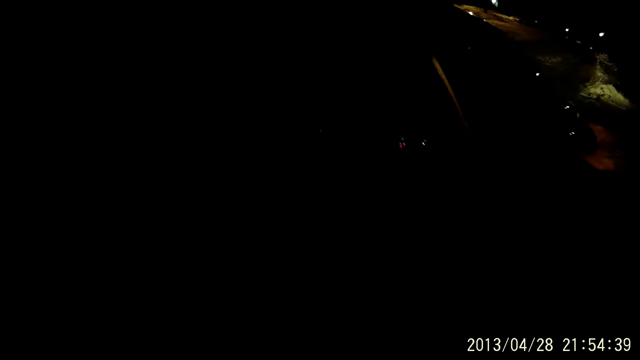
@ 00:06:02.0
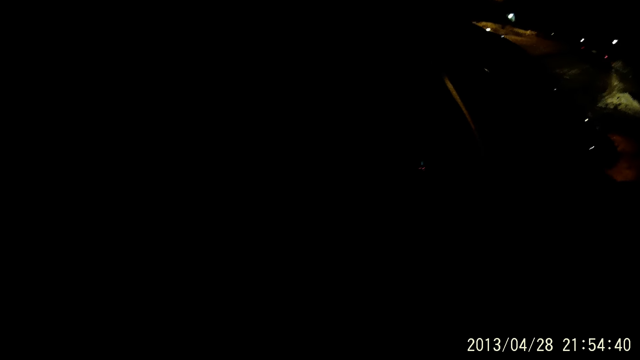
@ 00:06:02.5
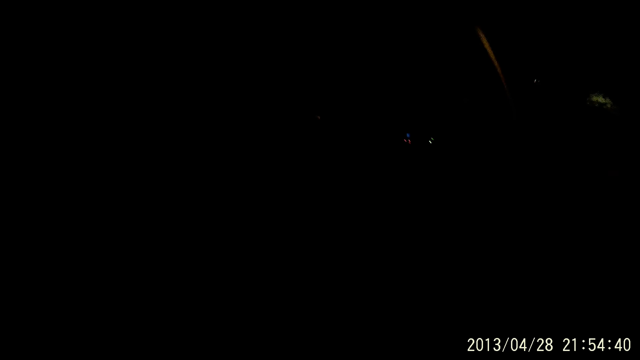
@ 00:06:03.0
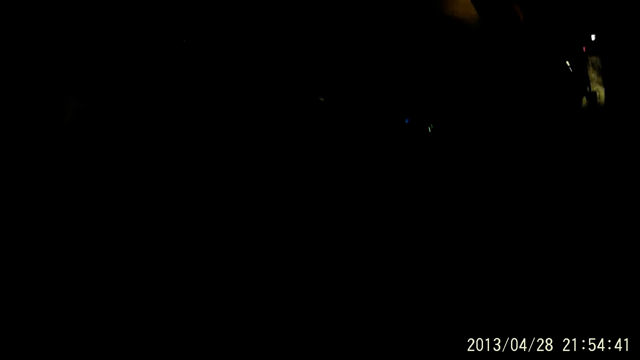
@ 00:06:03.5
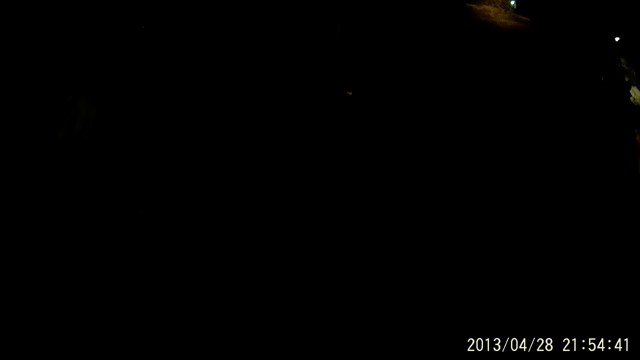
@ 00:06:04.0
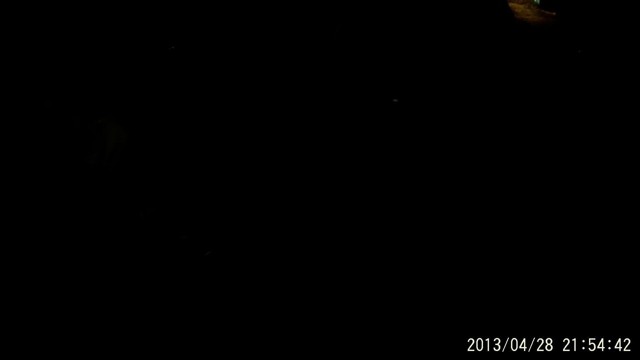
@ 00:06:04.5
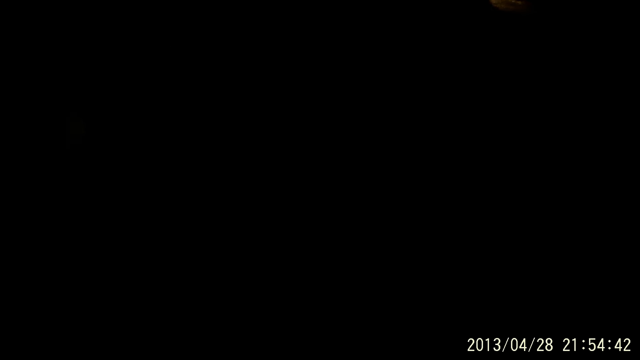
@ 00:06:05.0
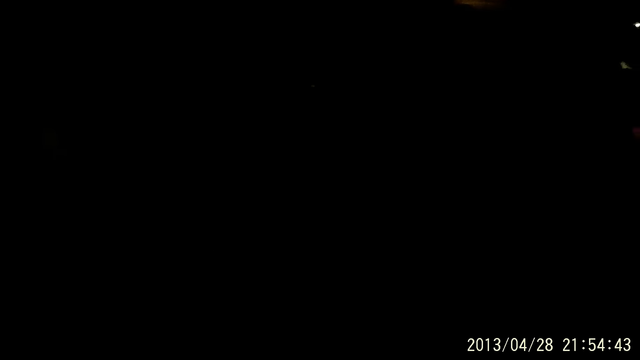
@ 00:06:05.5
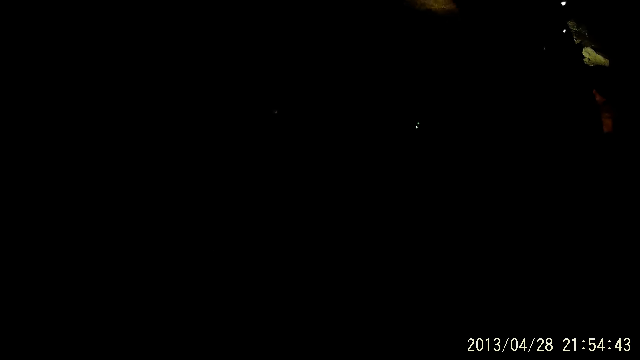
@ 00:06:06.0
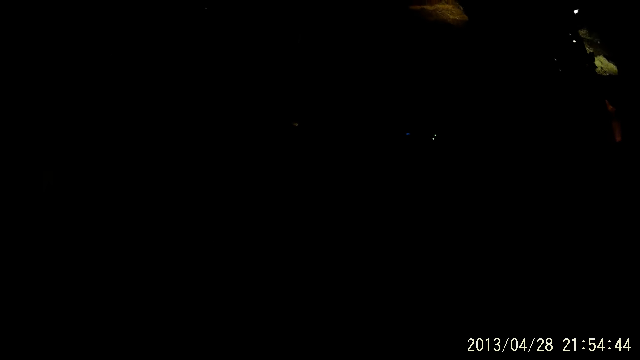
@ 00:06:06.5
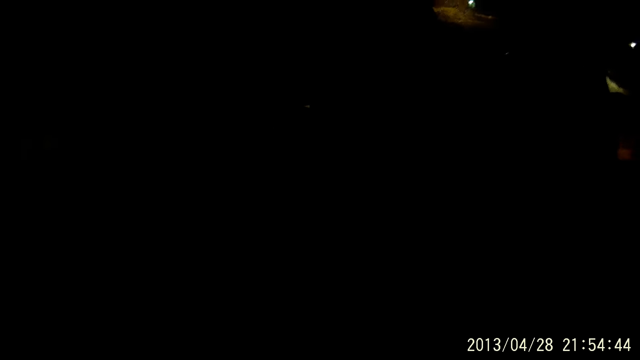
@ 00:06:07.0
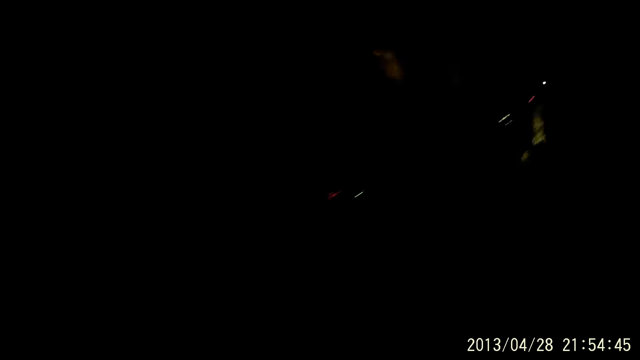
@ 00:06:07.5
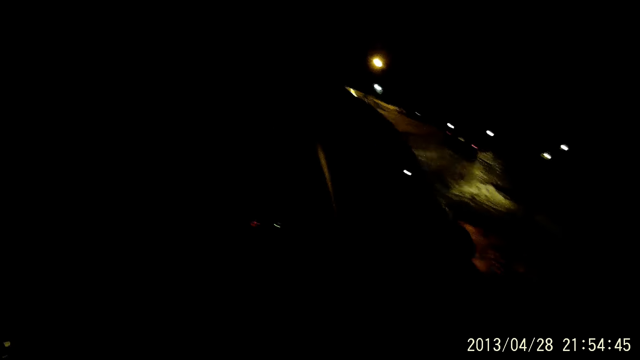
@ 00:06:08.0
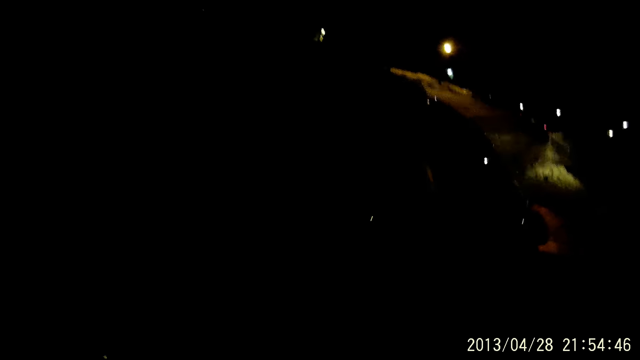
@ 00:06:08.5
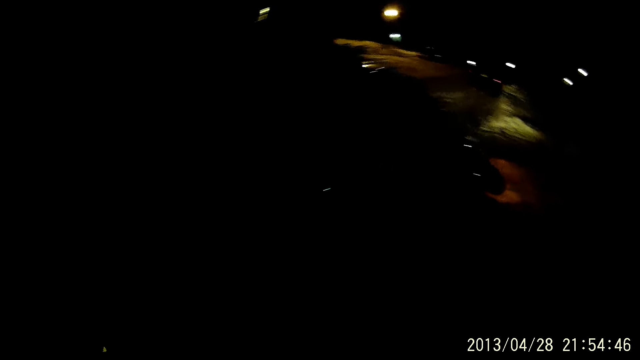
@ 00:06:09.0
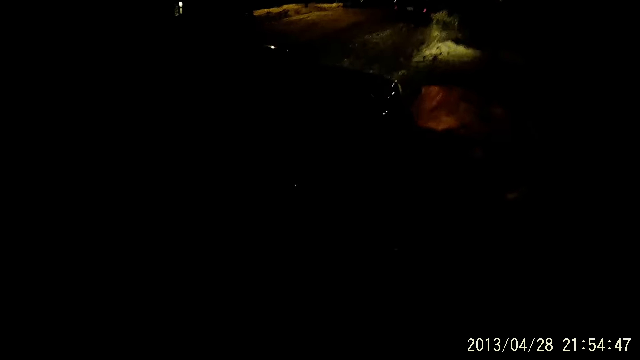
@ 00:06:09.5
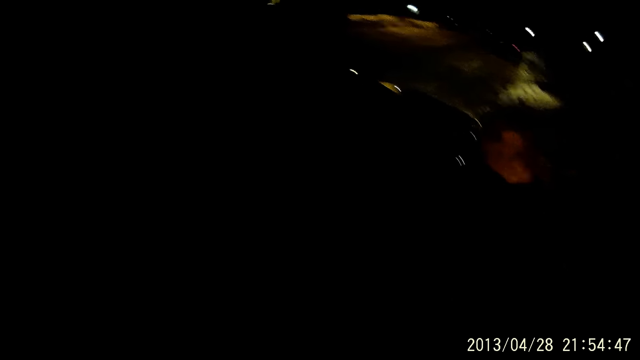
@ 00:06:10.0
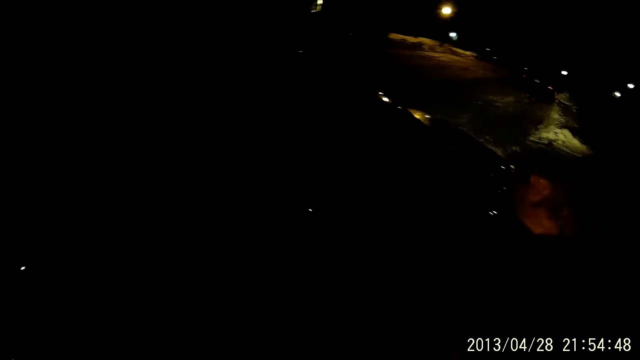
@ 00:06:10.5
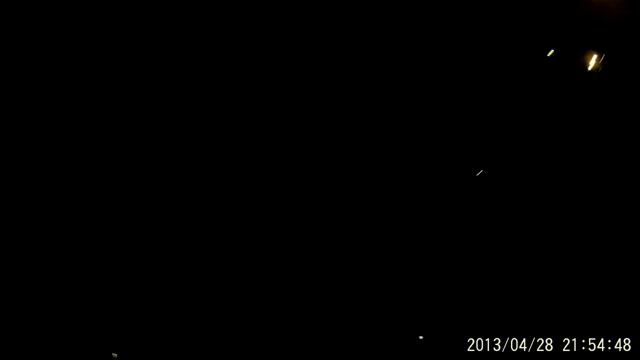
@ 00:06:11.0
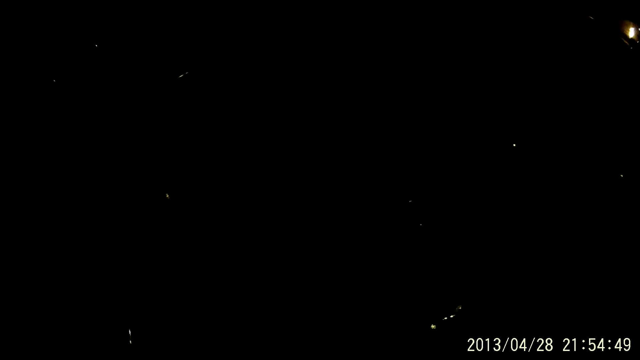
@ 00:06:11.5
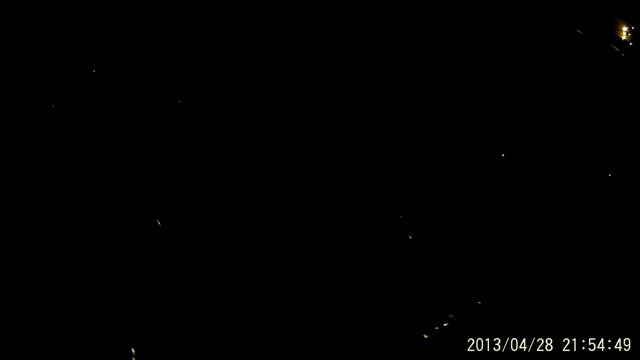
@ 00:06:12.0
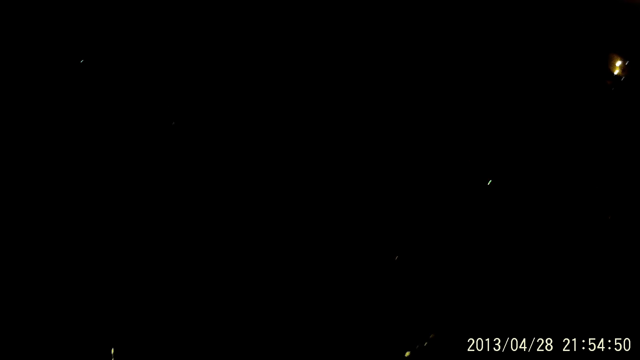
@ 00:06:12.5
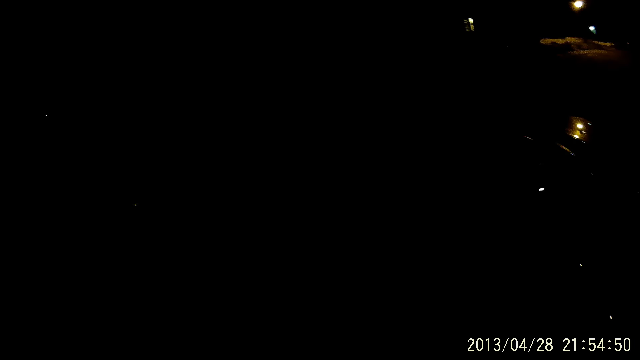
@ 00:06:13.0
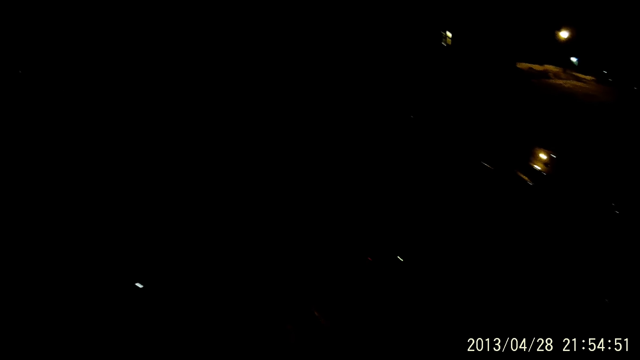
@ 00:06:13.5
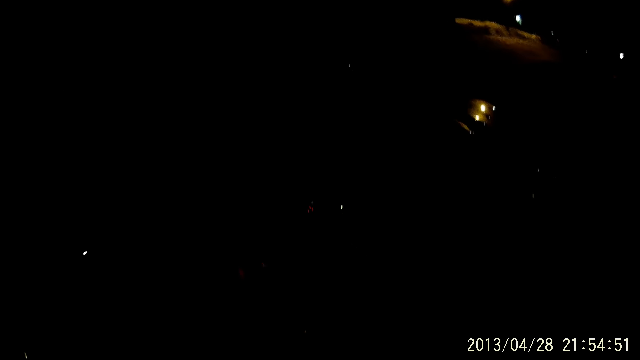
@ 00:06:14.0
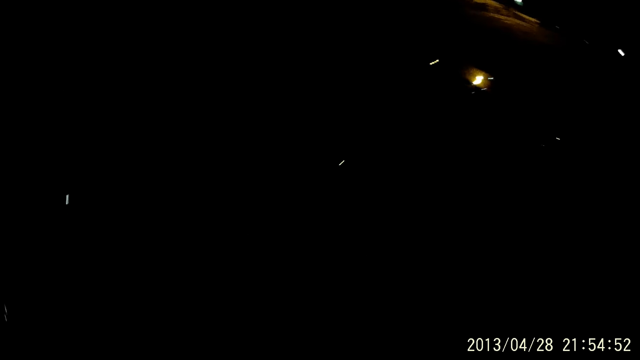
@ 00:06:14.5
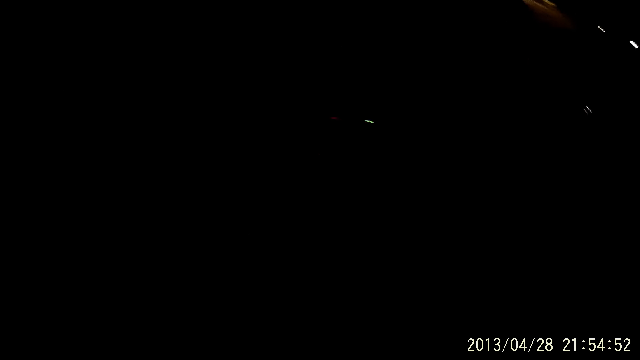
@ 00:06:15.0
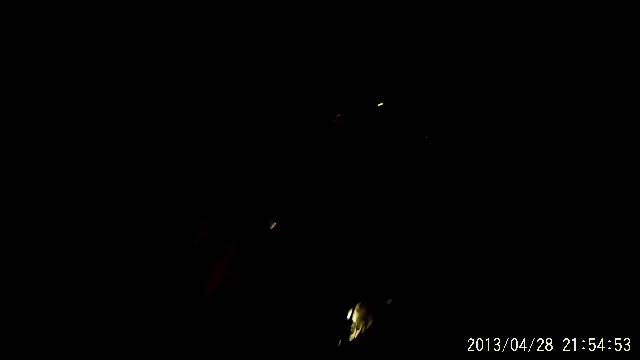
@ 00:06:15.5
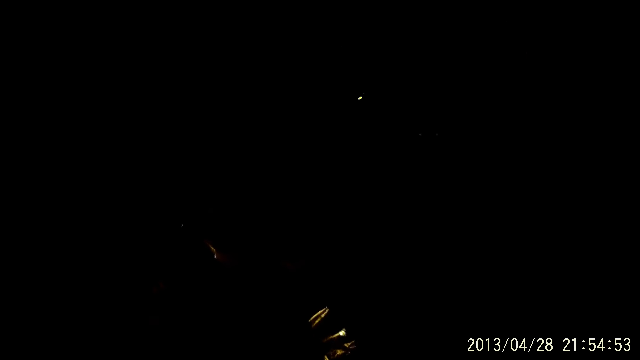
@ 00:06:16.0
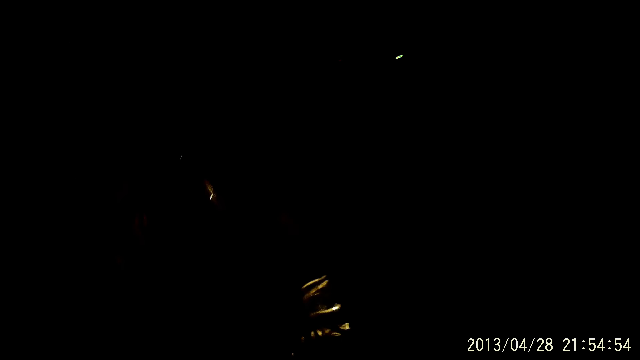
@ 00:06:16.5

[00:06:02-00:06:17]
The camera wearer opens the car door. They close the car door.

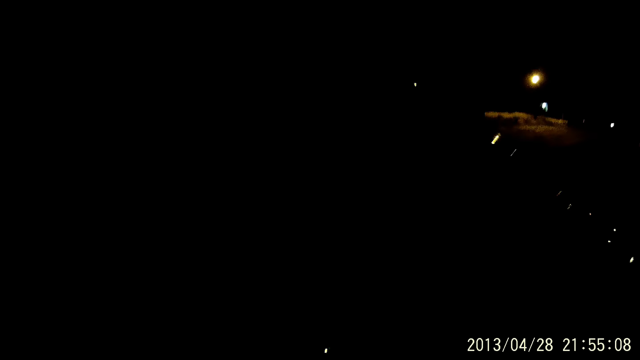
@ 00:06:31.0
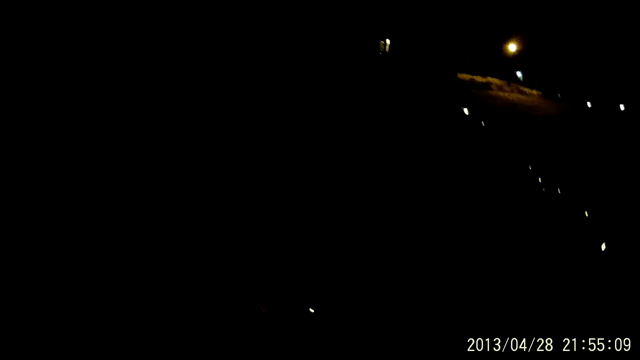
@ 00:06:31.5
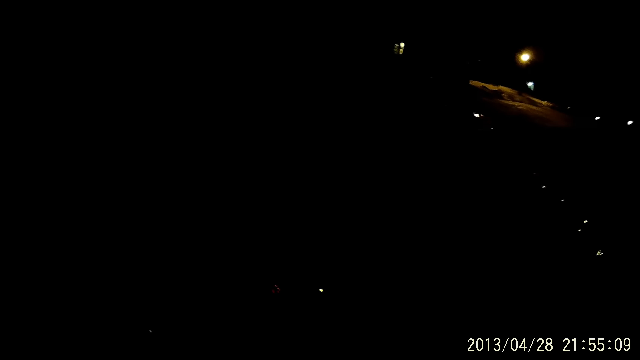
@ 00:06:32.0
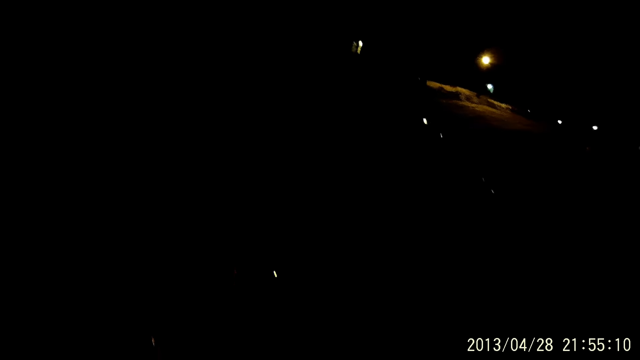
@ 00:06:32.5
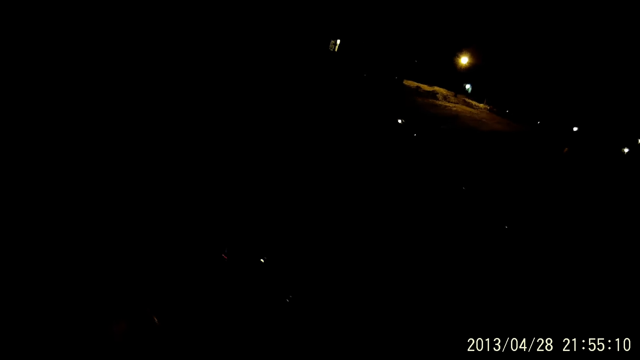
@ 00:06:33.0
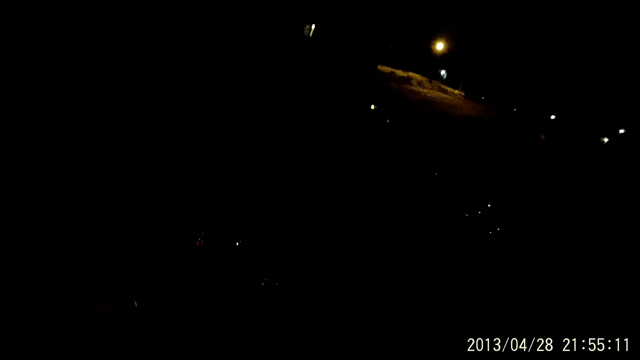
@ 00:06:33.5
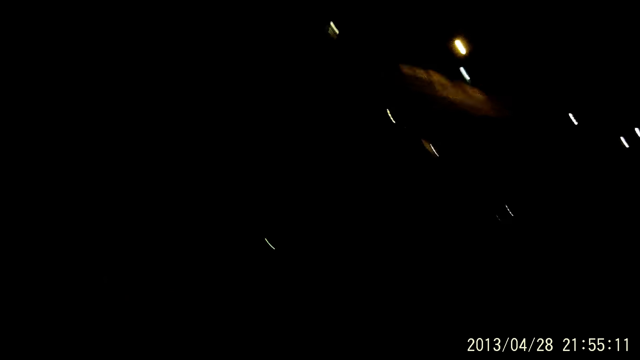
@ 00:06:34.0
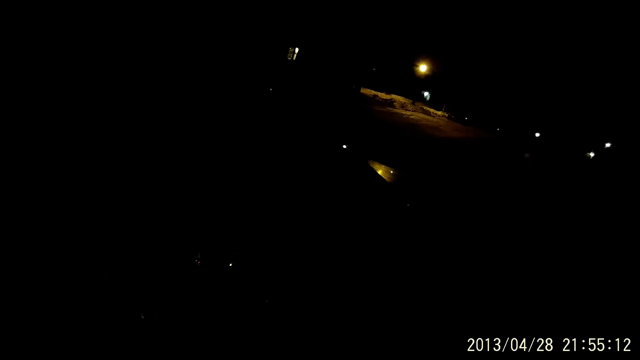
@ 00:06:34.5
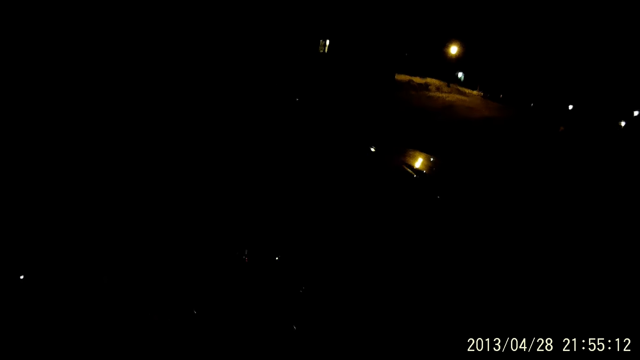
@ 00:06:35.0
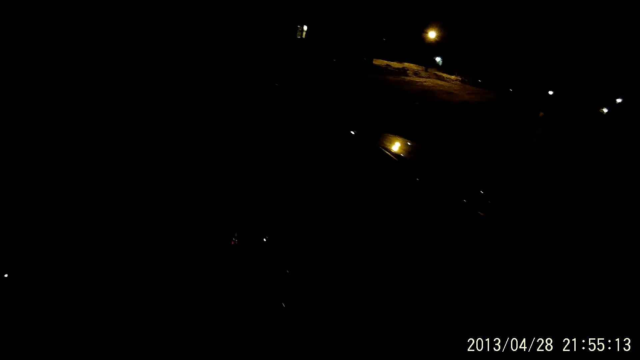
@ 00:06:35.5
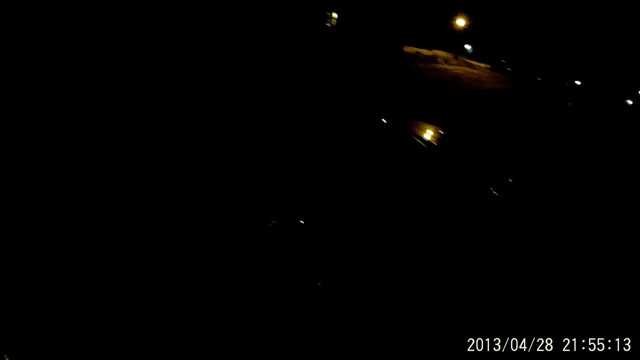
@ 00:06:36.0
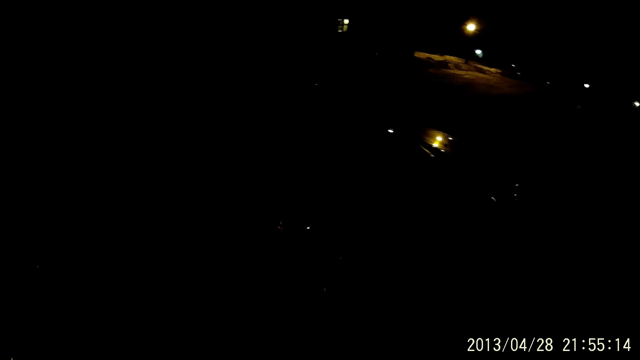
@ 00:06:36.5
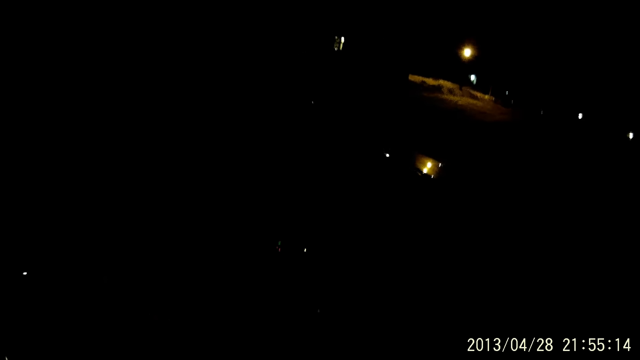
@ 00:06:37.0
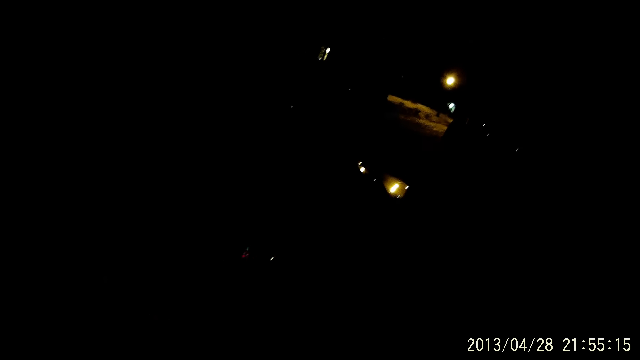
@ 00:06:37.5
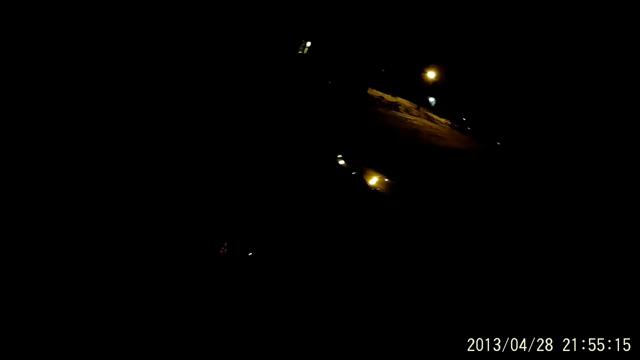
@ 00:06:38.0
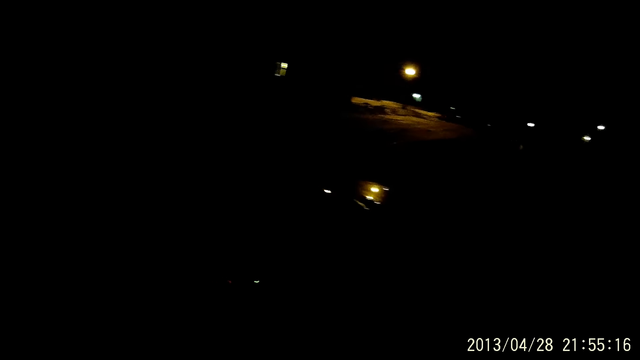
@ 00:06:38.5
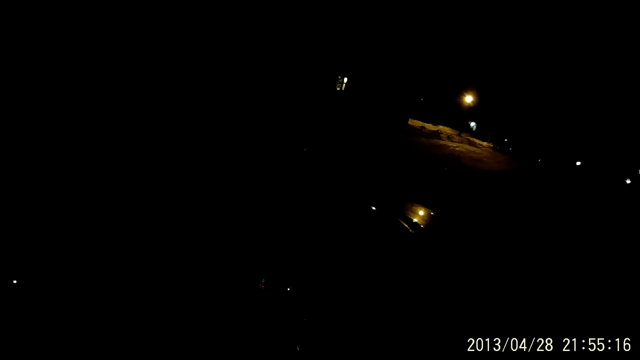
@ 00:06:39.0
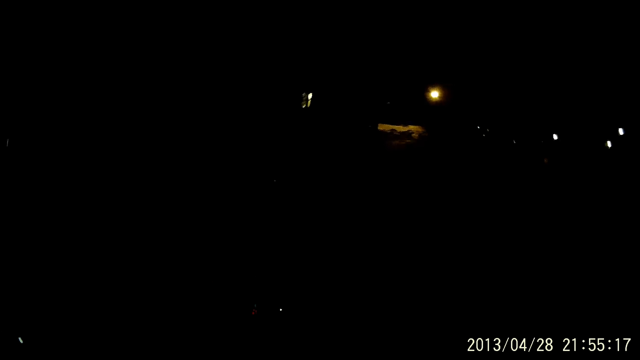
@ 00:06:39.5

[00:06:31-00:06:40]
The camera wearer looks around.
